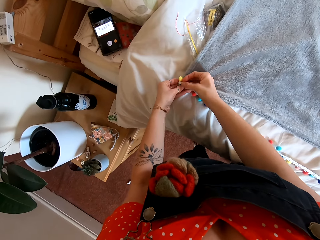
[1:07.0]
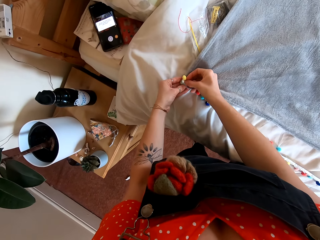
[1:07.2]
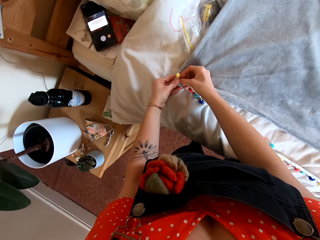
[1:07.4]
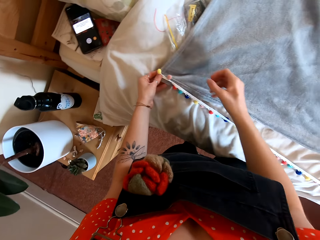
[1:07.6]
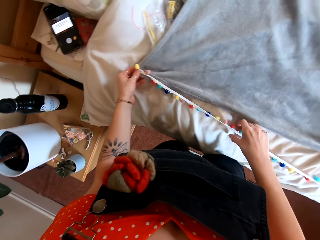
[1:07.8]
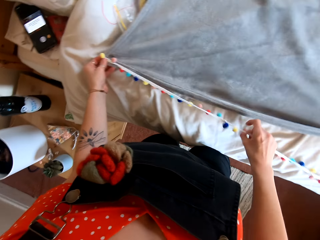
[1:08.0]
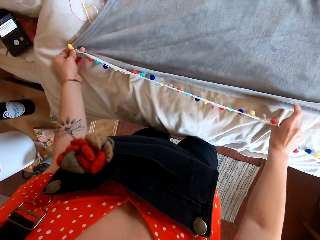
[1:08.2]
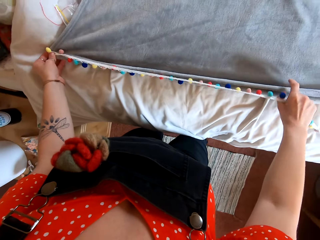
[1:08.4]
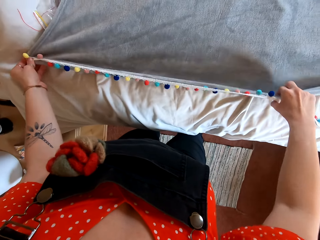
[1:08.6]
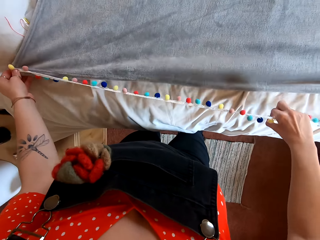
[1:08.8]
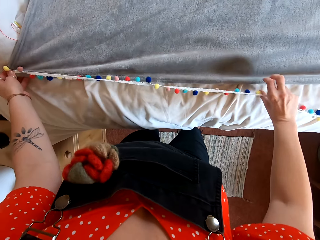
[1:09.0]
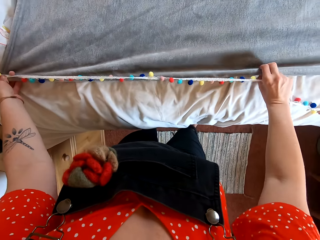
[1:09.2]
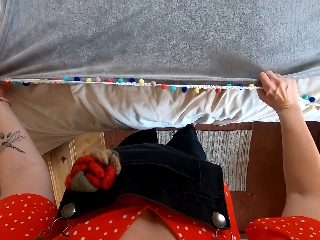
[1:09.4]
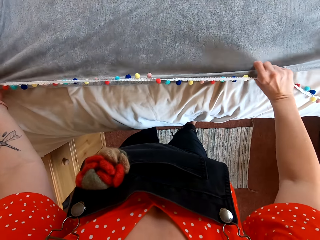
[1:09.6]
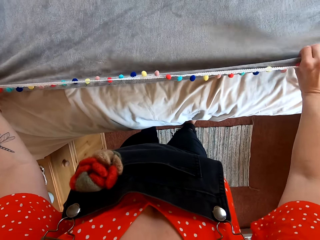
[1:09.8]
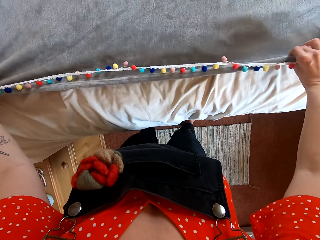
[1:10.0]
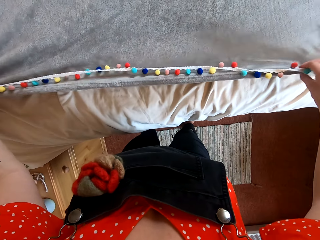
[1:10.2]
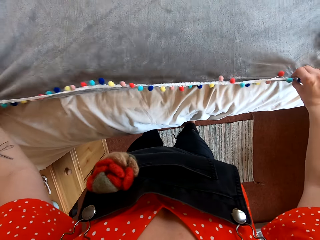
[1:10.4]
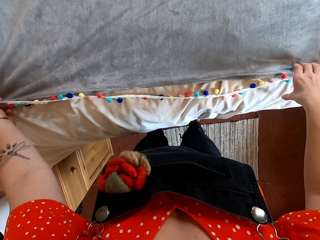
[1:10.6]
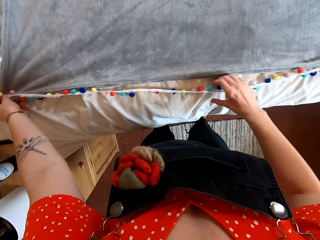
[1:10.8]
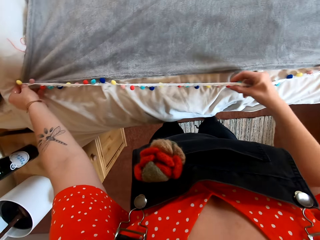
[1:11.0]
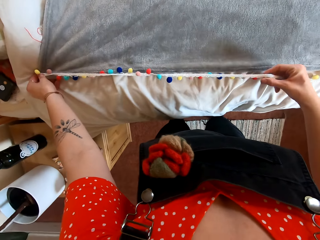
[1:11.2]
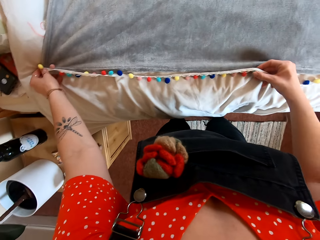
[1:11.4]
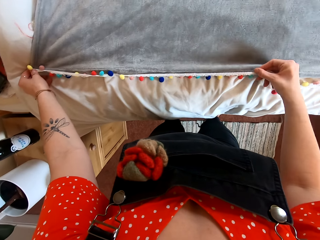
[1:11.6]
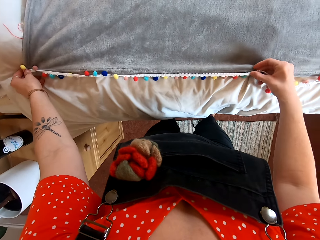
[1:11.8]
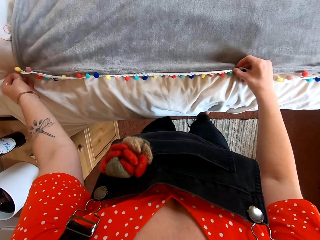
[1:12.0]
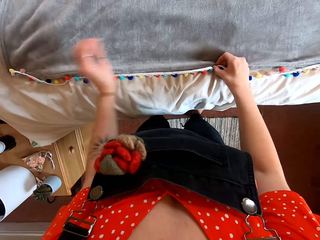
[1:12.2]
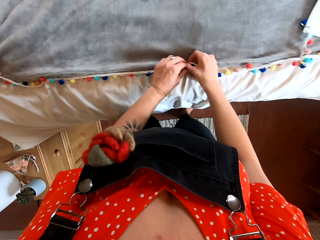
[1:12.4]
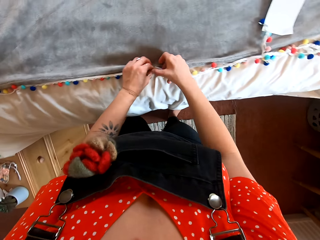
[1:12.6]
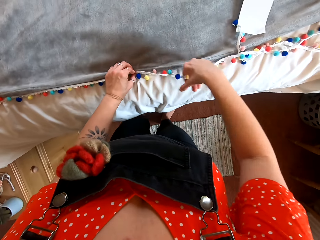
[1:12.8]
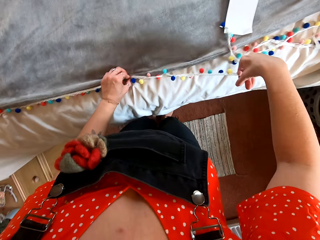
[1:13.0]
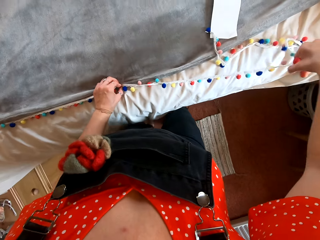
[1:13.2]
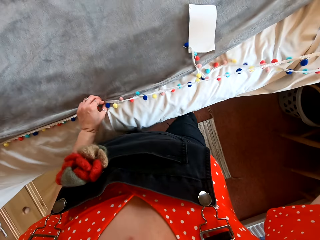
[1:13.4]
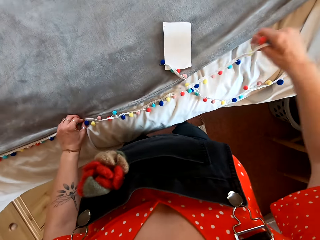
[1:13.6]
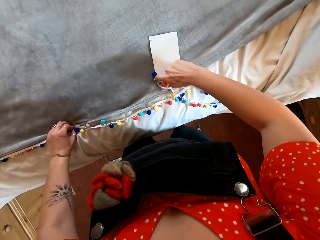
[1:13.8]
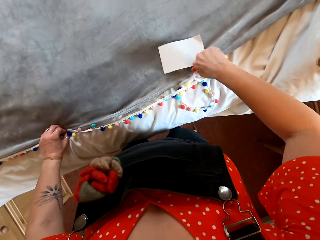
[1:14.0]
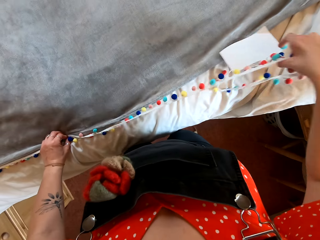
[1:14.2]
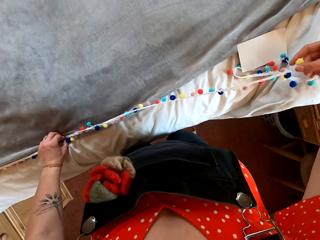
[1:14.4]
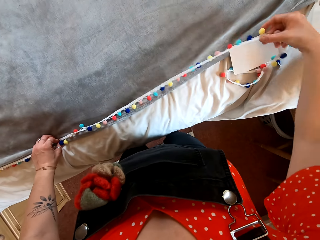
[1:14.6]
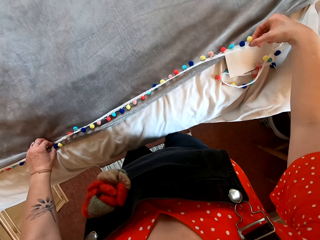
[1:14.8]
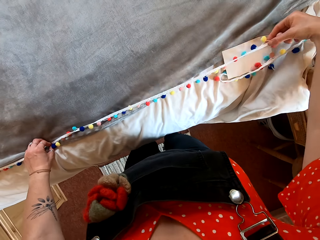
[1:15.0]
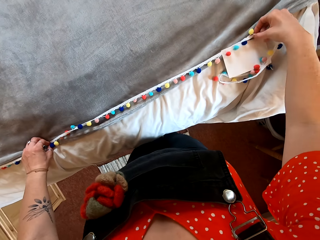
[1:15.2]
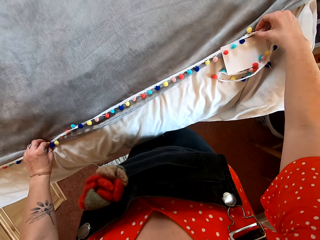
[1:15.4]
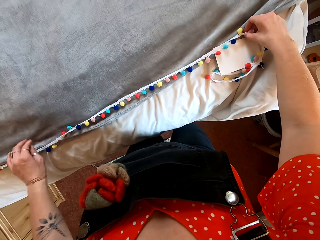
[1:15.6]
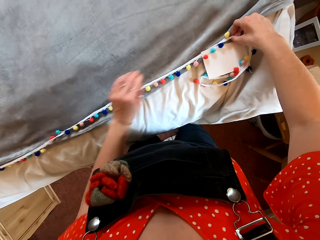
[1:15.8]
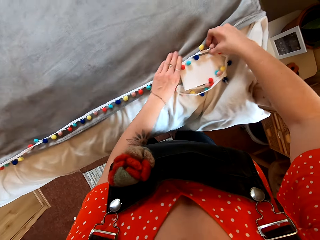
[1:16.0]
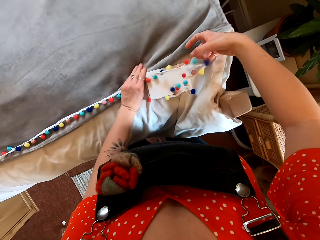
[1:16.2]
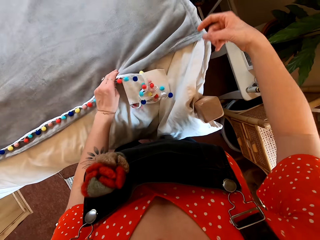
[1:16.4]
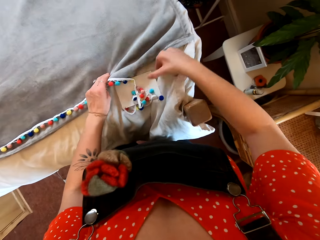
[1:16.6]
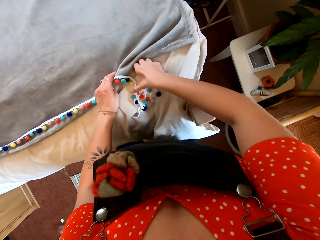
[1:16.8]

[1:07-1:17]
The camera wearer puts the decoration strand on the blanket.

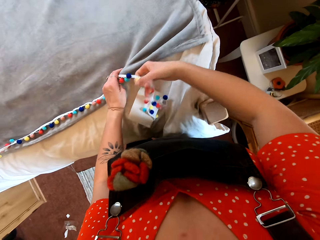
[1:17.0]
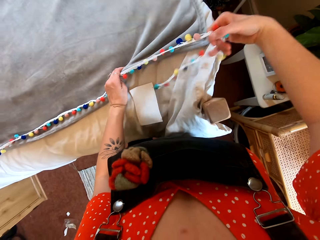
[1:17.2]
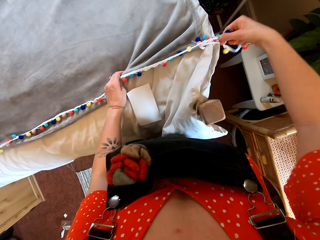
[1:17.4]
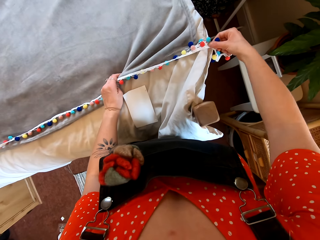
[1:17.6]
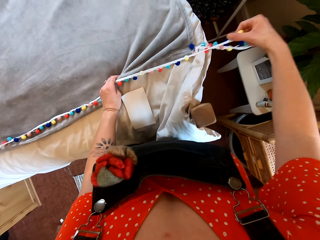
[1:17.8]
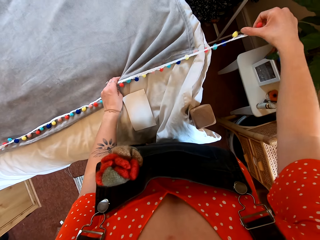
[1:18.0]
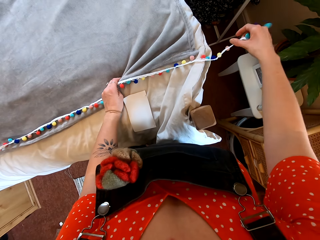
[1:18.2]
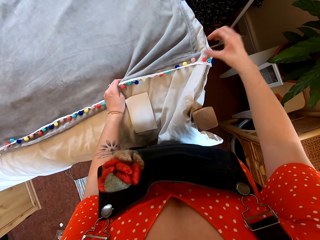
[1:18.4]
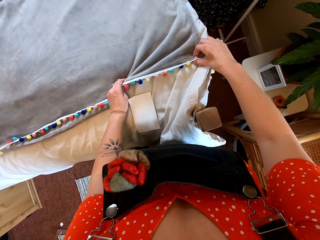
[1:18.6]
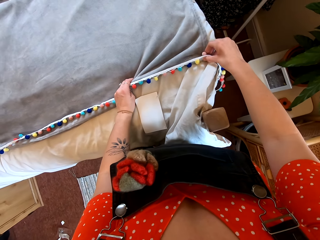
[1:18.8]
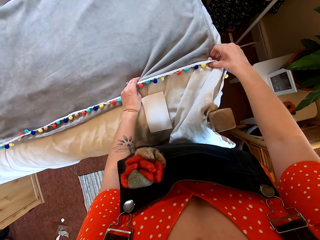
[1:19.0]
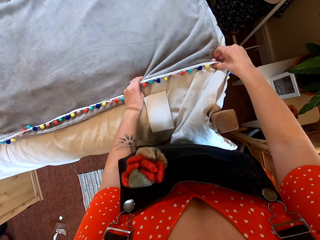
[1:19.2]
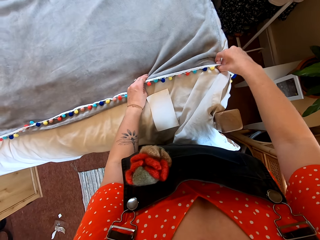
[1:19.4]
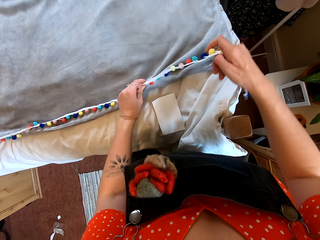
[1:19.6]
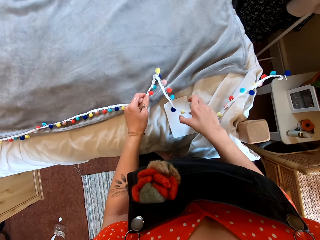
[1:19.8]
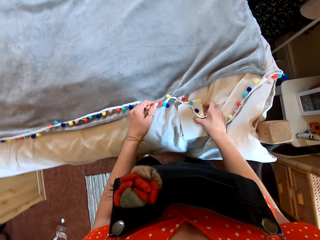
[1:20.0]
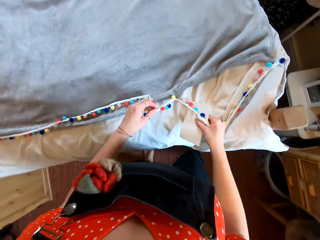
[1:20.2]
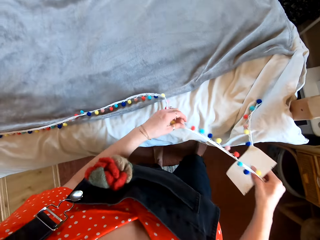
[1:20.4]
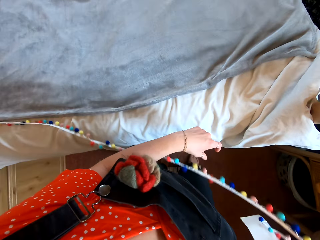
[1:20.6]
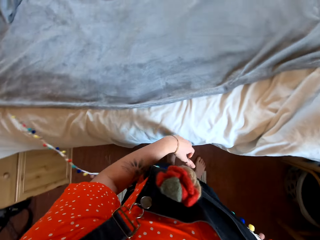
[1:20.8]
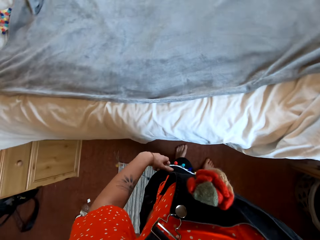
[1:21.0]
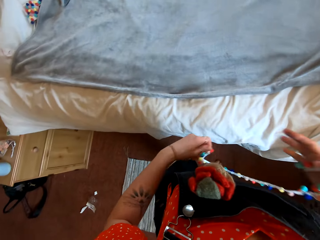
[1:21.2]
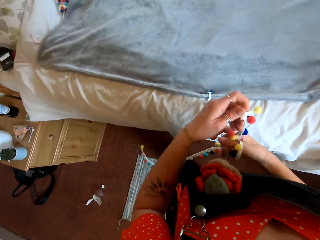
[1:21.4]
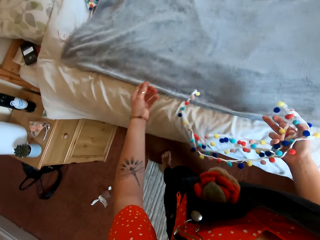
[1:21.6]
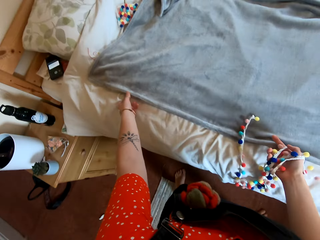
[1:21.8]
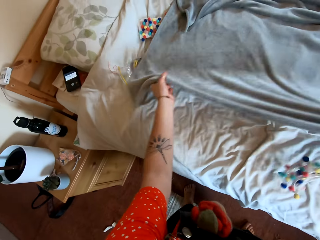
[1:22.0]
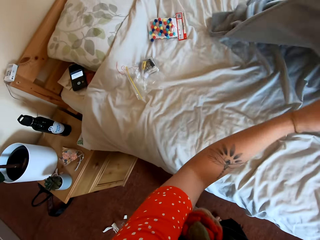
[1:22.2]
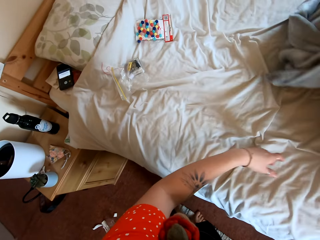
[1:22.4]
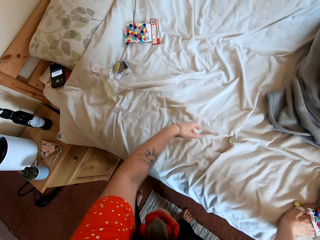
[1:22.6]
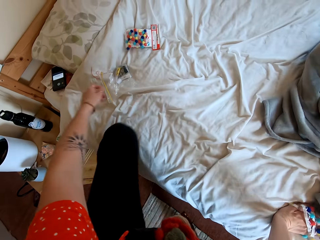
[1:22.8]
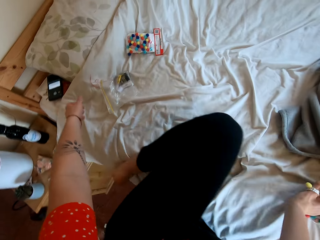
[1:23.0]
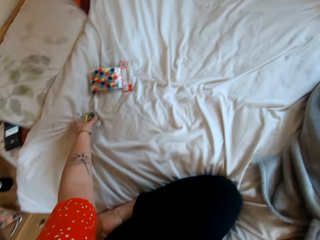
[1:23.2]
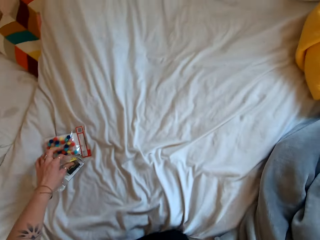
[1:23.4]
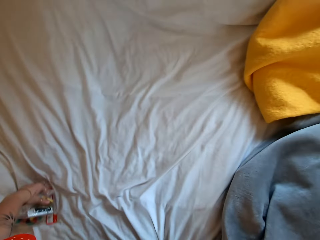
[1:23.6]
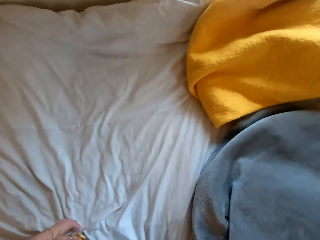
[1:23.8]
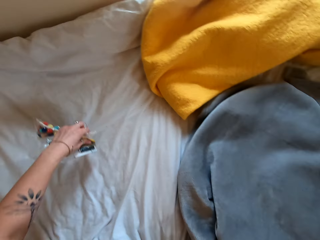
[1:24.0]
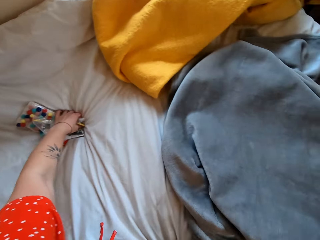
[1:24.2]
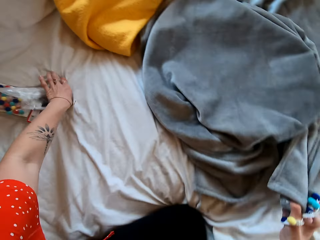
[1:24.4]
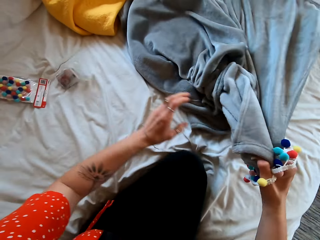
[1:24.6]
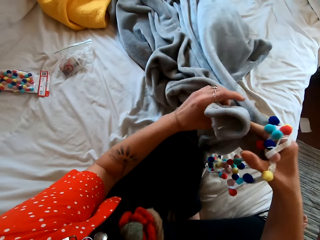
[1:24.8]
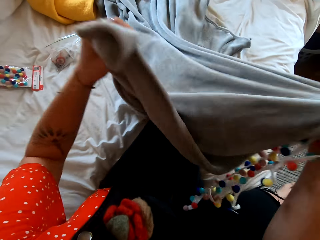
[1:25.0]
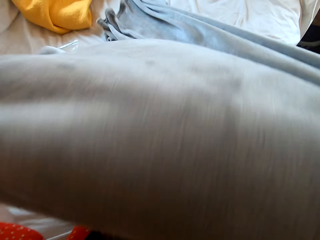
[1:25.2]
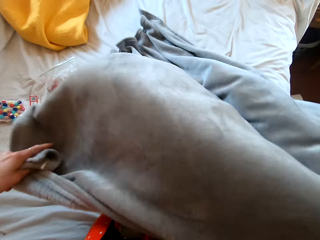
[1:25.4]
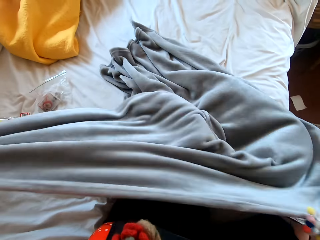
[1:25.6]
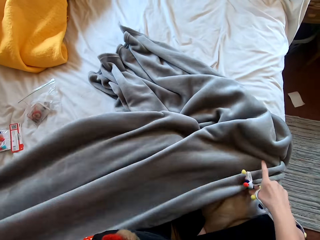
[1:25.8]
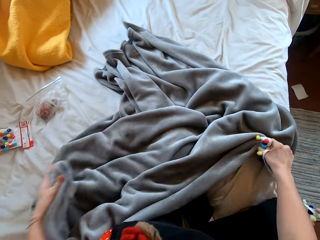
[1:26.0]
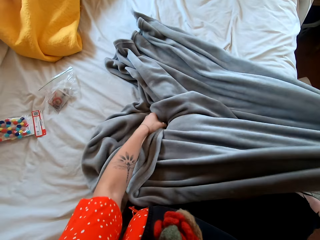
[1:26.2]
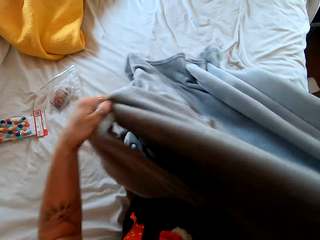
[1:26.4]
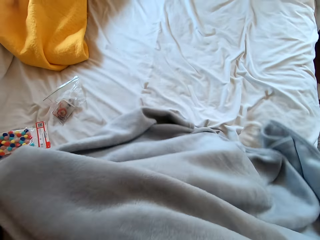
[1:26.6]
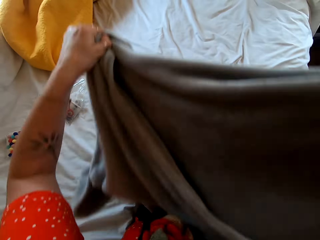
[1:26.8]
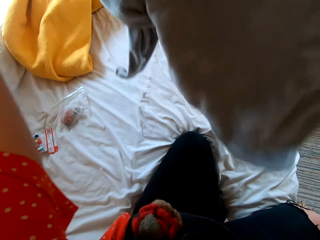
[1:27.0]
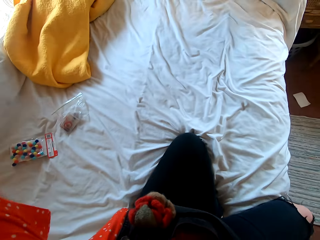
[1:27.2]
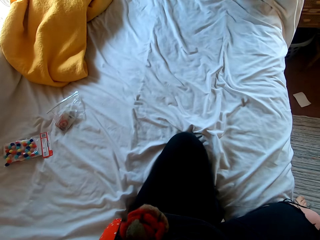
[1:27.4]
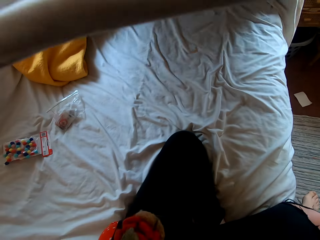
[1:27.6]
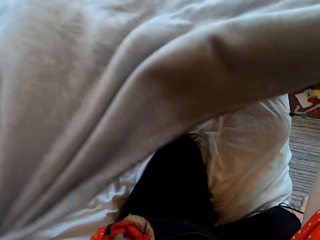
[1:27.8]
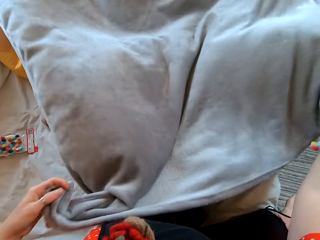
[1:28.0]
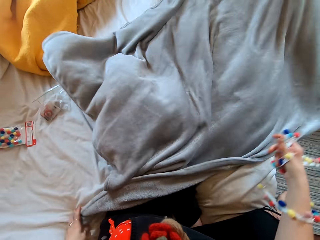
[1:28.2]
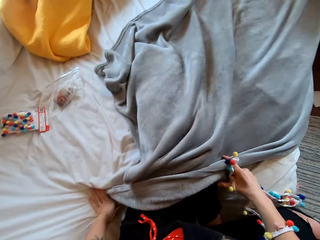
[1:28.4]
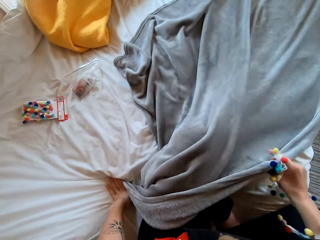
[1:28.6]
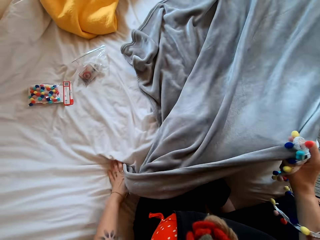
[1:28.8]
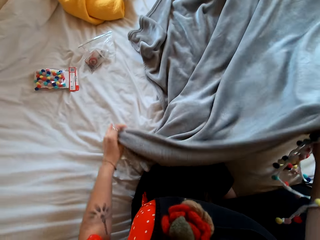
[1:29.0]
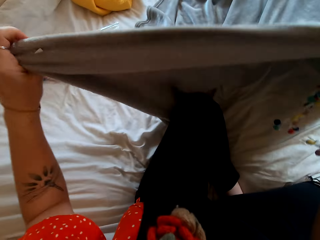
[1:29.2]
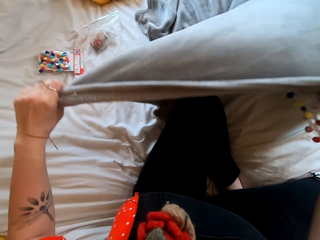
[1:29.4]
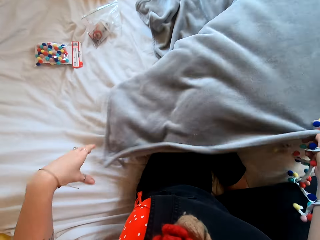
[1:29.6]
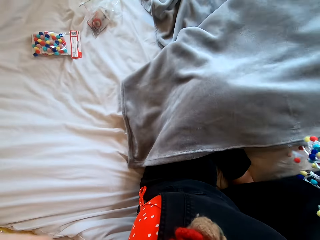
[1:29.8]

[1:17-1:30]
The camera wearer removes the decoration strand from the blanket. They adjust the towel. They move the blanket. They move the wrapped object. They sit on the bed. They pick up the blanket. They adjust the towel. They spread the blanket.
